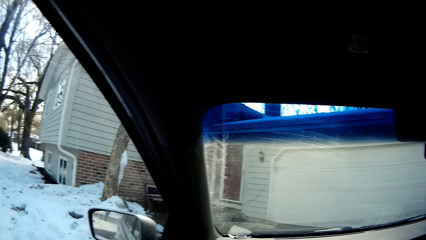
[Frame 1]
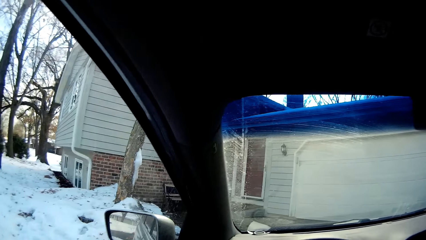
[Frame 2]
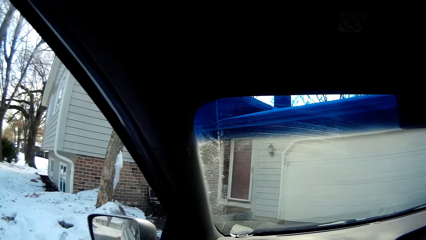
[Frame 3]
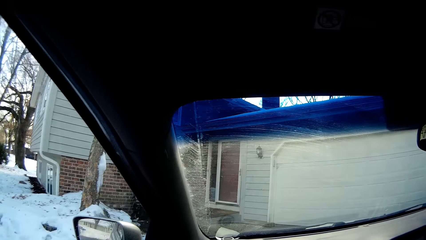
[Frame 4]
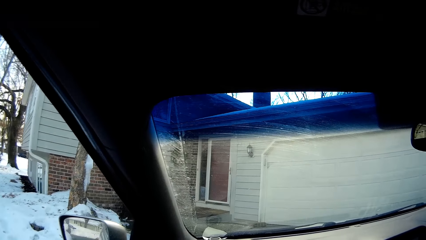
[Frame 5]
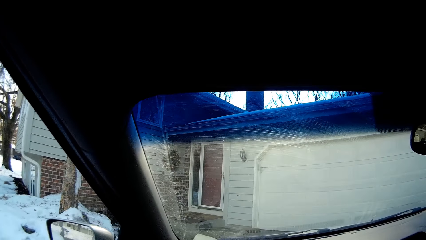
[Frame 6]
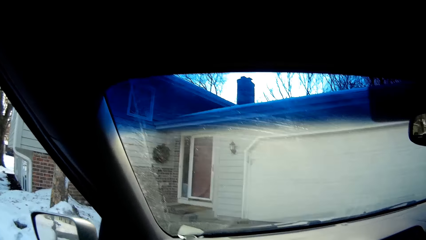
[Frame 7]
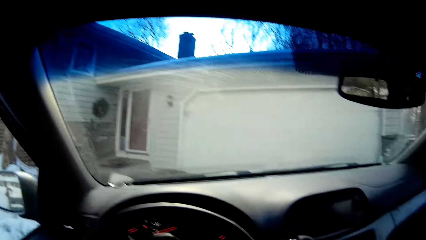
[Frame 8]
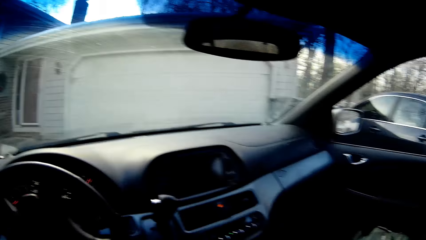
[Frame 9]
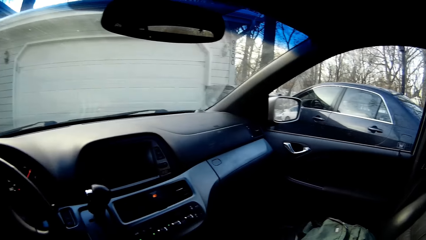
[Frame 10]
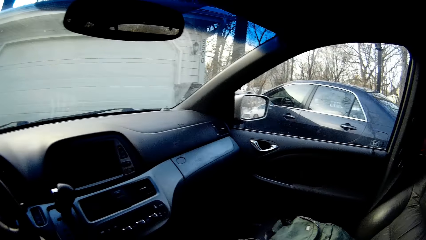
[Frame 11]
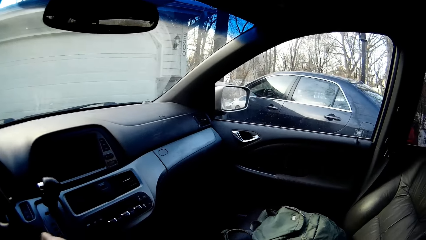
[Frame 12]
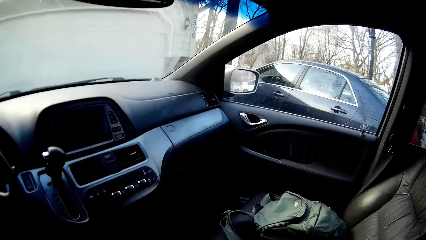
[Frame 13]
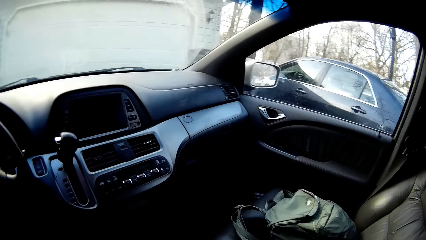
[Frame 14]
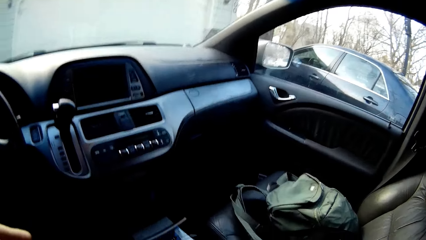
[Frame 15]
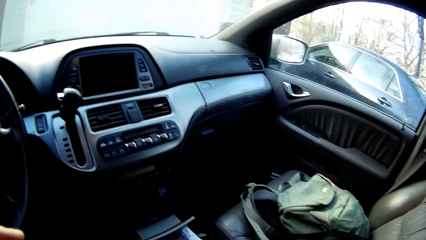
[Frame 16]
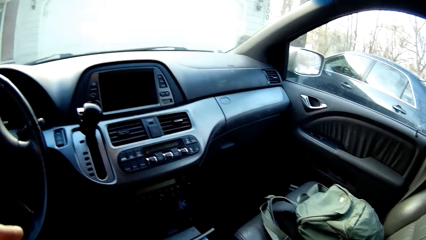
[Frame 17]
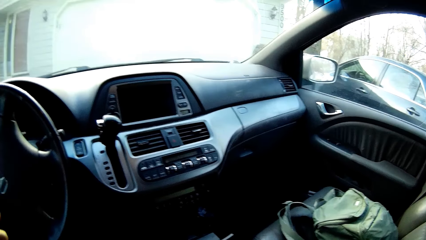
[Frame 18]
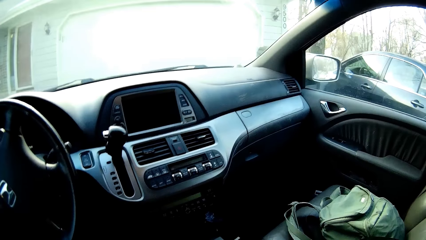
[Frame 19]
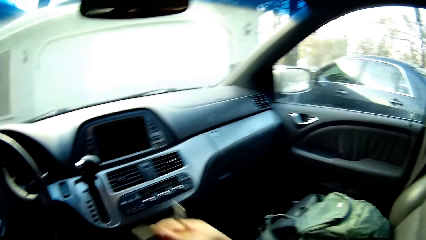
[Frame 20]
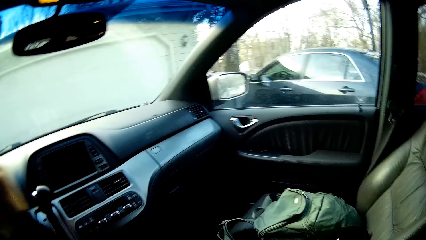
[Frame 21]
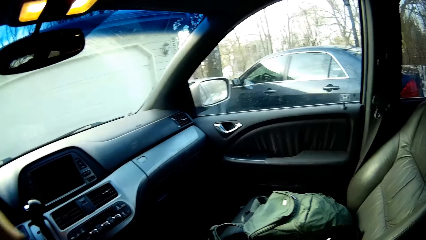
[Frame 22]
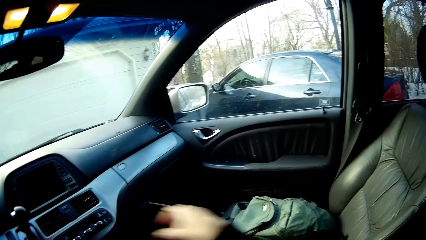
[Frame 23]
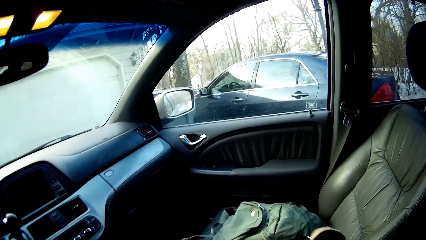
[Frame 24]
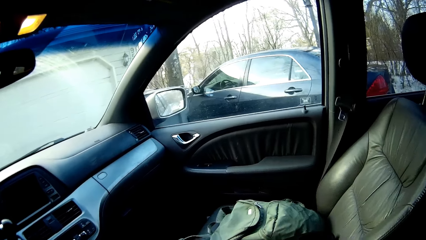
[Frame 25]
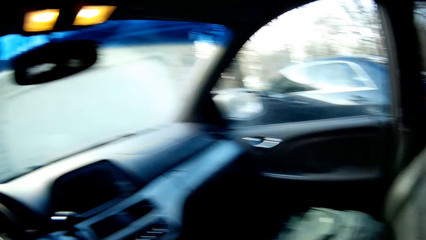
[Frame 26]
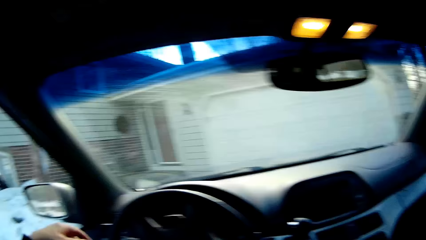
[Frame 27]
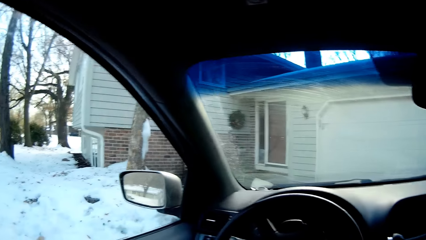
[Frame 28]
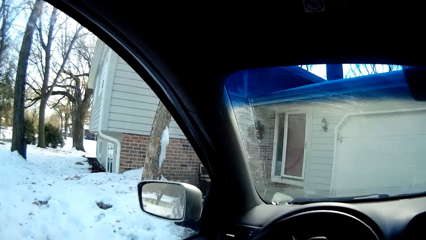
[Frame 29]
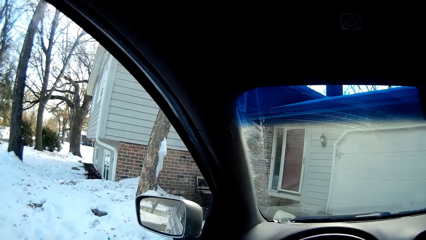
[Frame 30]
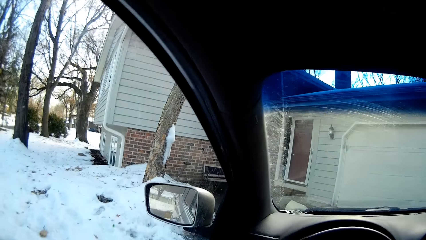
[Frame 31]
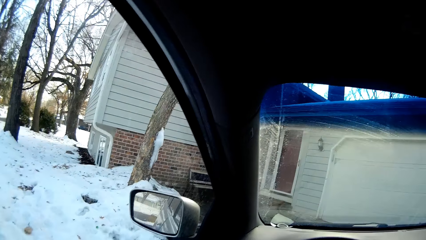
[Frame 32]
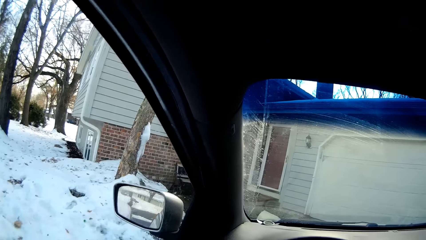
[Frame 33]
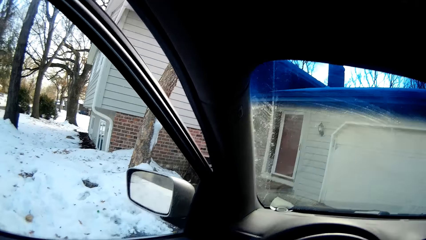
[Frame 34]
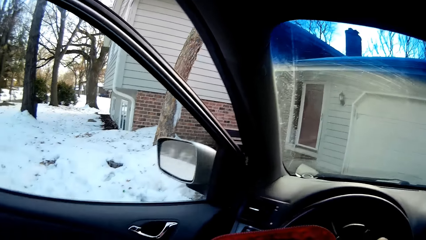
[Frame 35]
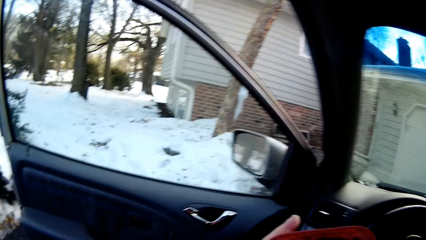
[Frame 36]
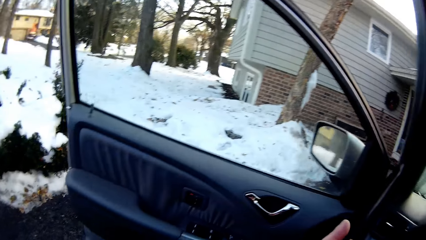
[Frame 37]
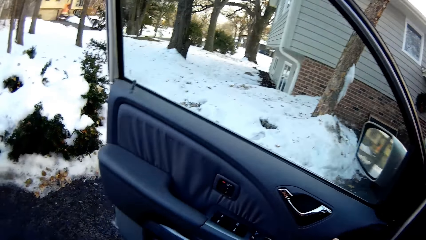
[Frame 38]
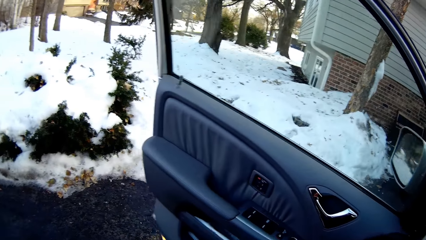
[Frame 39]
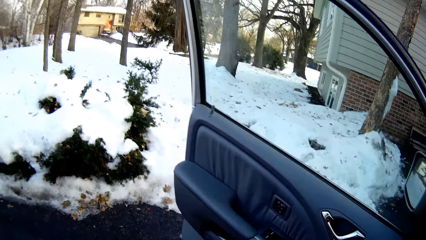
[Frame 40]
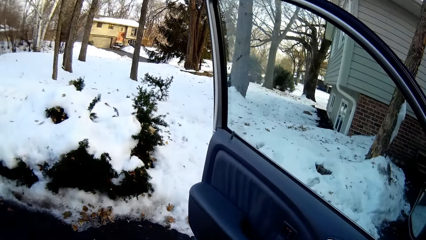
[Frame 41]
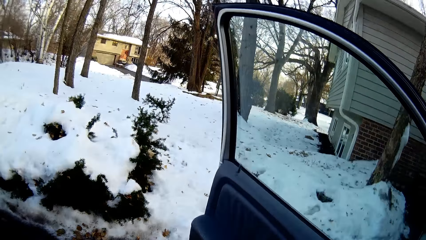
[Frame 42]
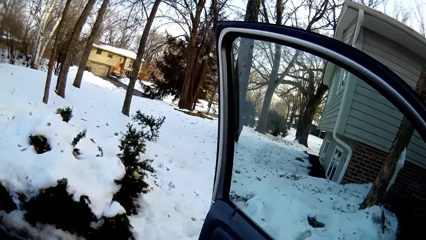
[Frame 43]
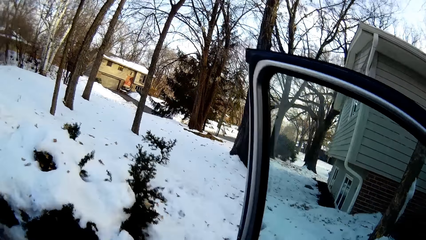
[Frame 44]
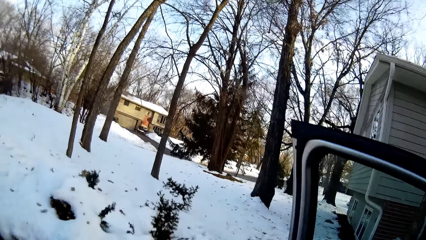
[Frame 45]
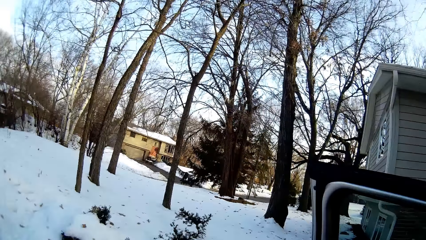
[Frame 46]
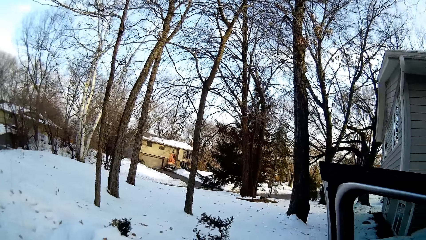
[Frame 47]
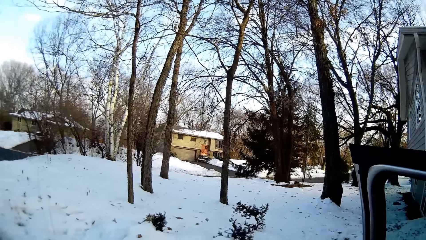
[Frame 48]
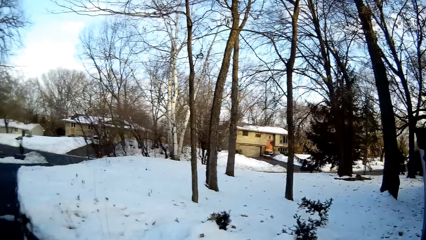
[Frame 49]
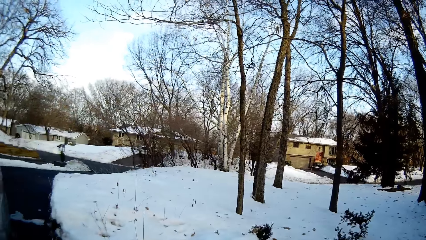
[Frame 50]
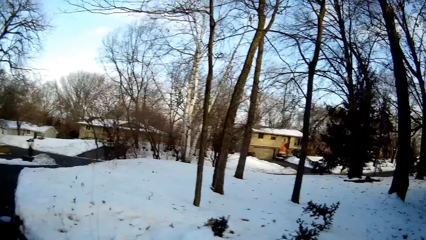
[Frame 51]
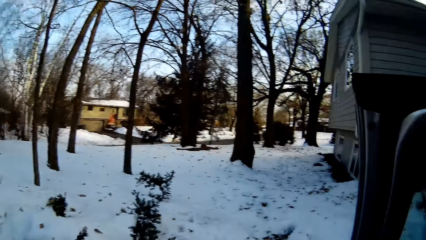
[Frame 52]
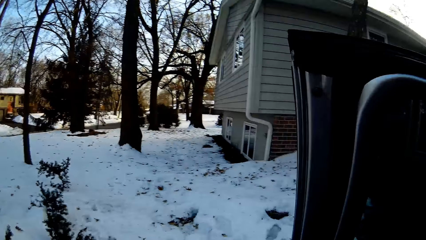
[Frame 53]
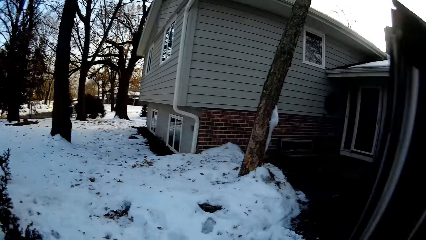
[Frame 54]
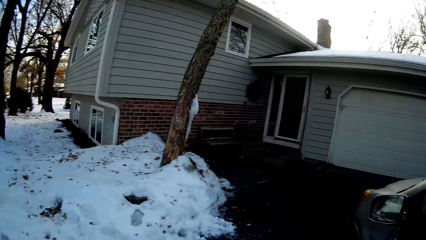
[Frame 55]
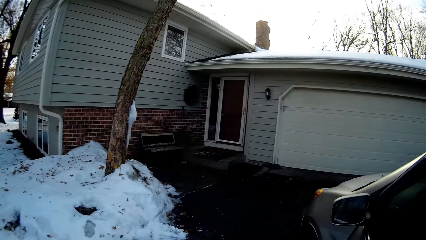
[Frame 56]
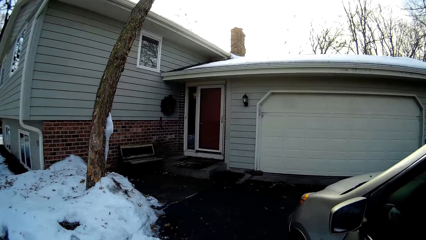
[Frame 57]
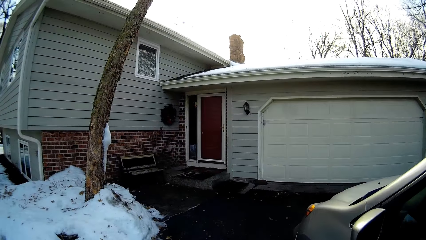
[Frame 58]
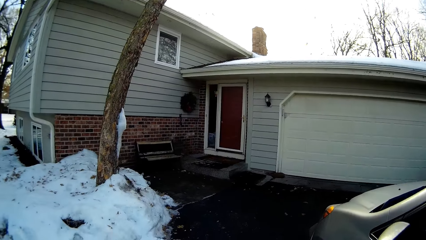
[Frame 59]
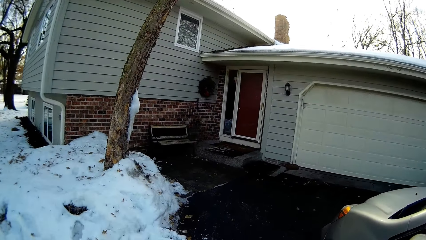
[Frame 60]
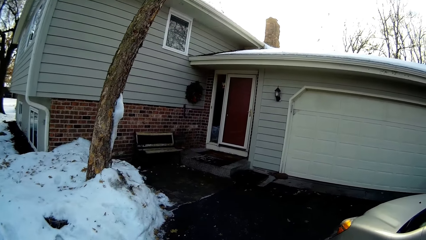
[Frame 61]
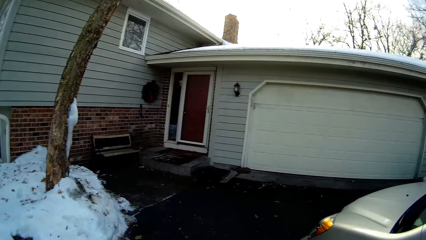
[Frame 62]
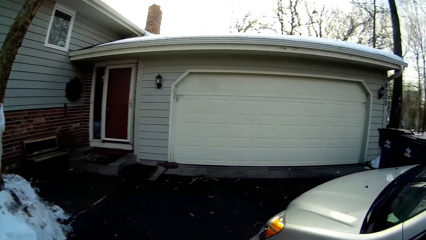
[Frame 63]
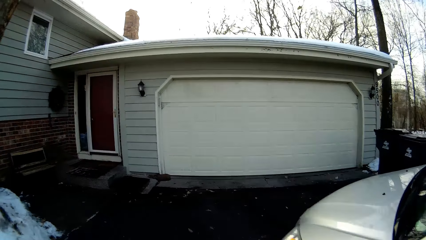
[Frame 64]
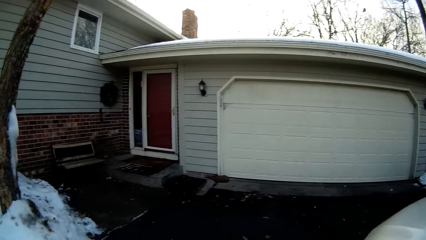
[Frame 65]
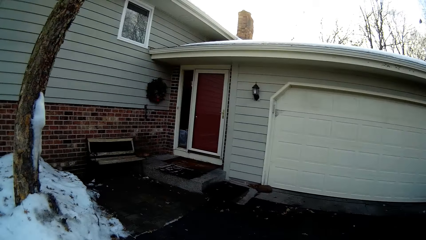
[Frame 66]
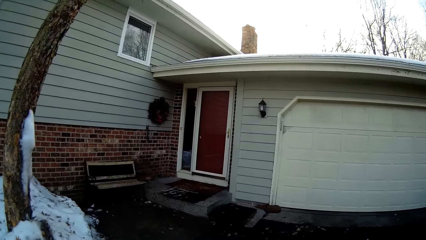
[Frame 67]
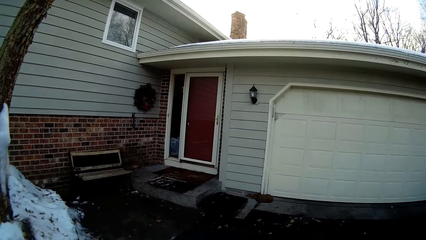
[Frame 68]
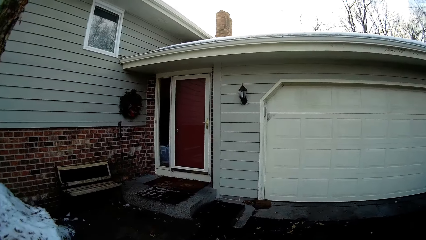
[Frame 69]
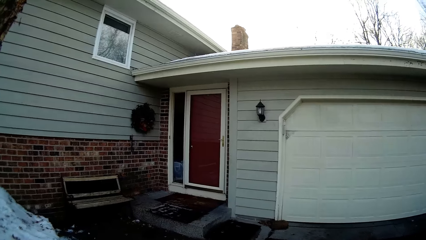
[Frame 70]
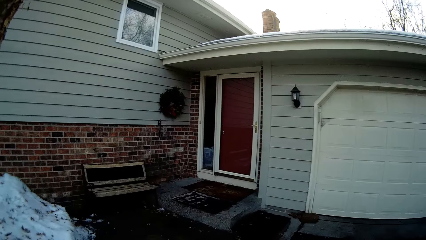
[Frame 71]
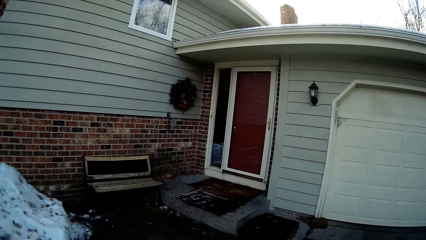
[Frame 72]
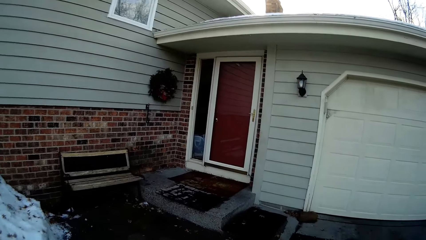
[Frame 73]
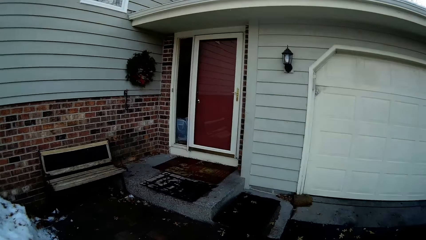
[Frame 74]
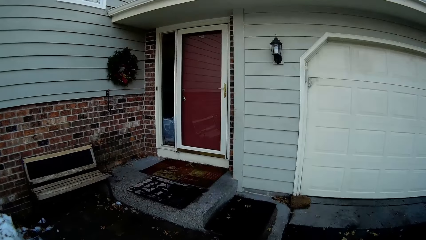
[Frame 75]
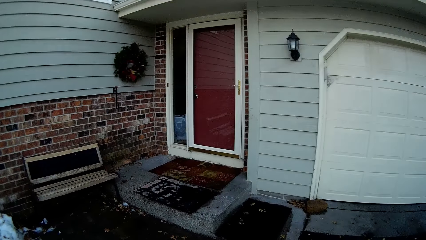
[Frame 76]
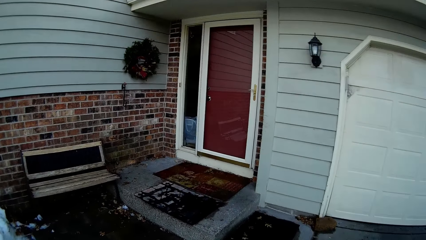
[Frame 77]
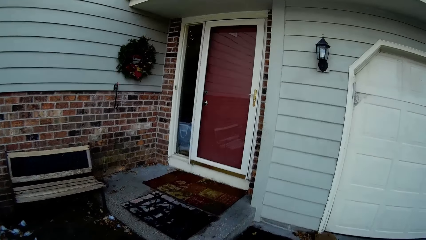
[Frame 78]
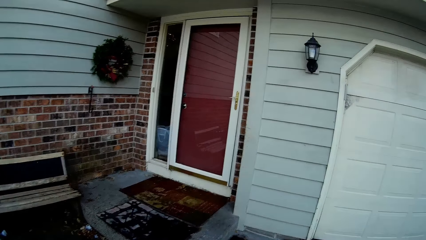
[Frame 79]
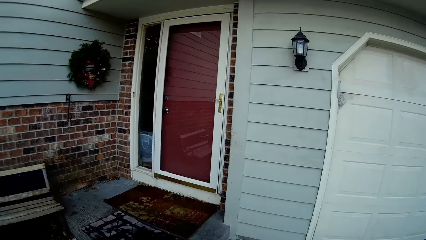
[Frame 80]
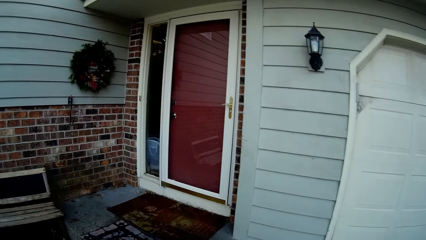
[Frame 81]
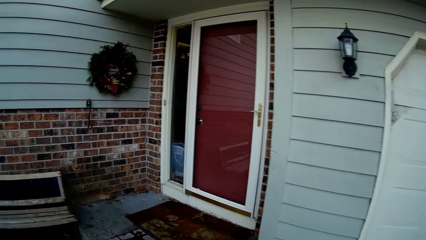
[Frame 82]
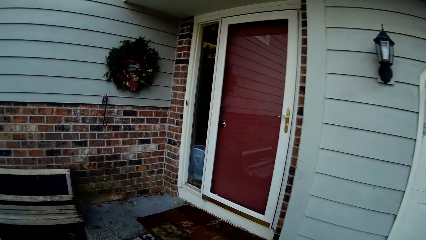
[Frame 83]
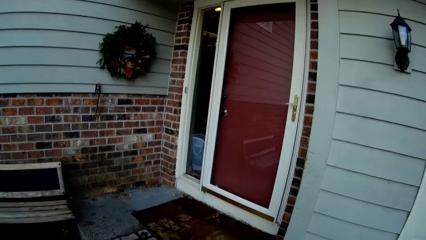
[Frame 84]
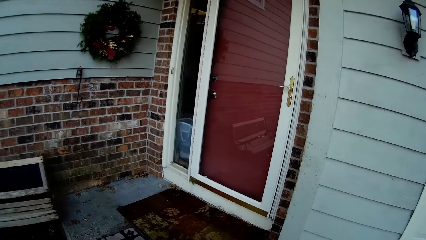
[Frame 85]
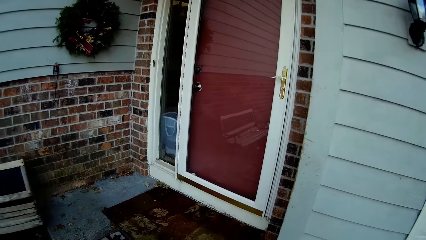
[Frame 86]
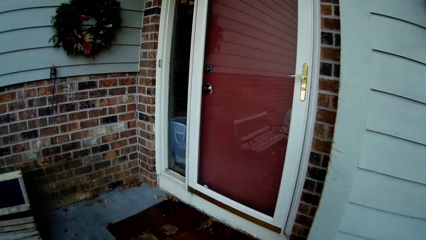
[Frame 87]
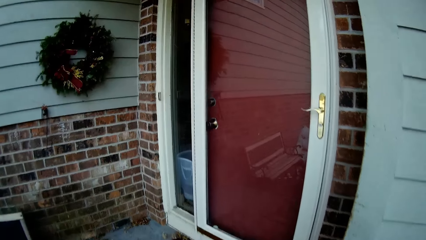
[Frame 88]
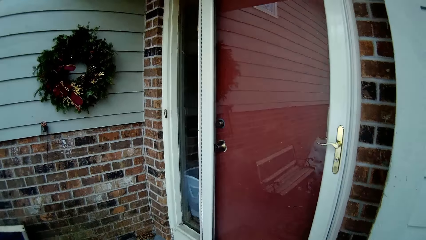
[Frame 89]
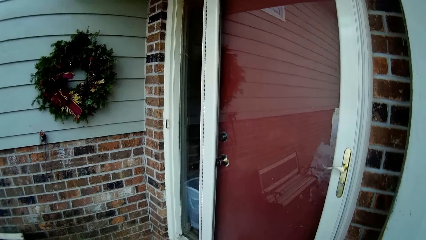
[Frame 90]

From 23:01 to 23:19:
The camera wearer parks the car at the compound. They stop the car. They open the car door. They descend the car. They close the car's door. They walk at the compound to the house.
